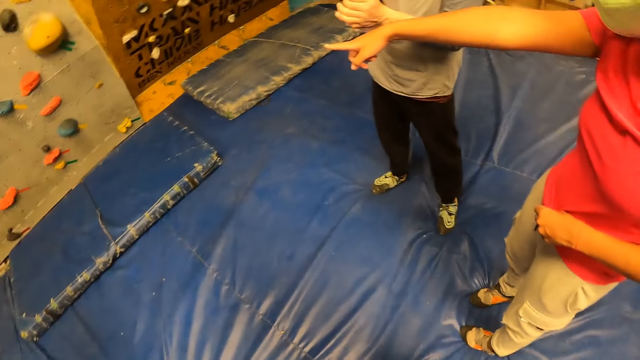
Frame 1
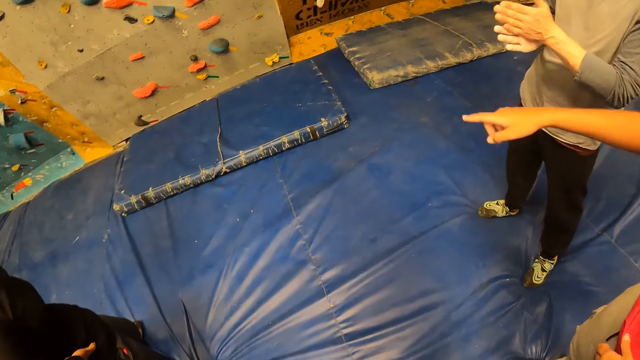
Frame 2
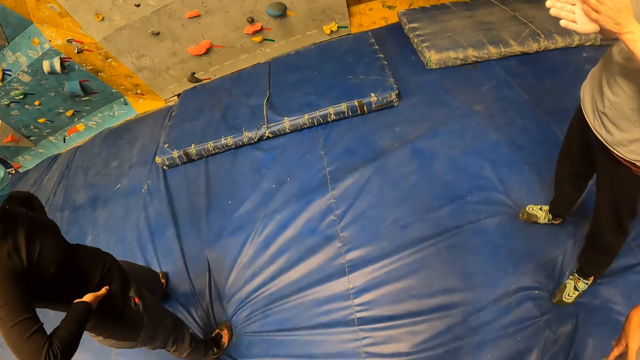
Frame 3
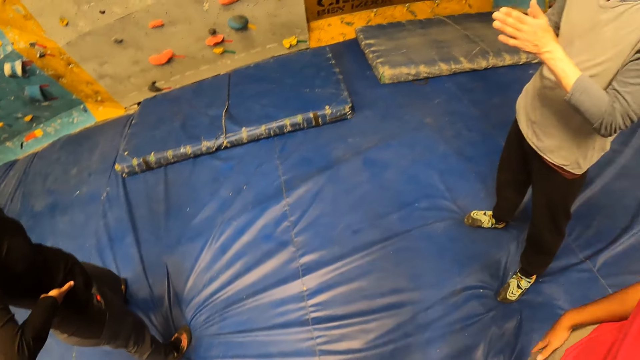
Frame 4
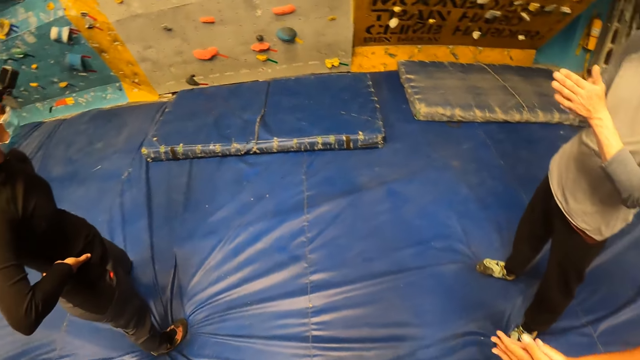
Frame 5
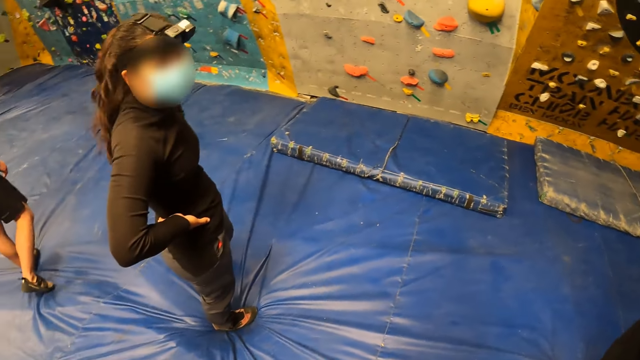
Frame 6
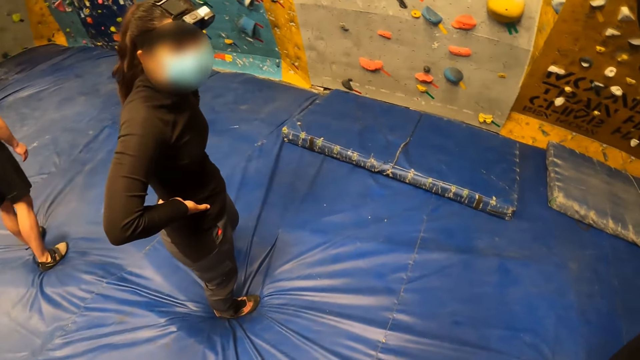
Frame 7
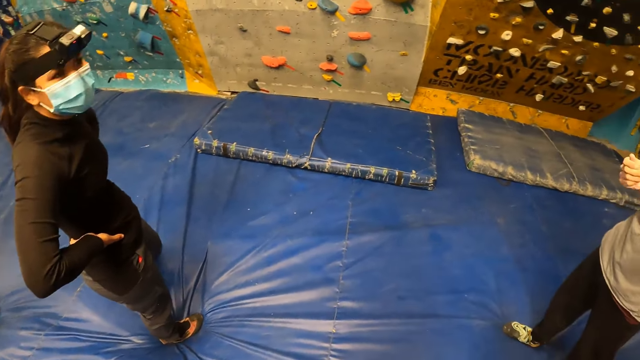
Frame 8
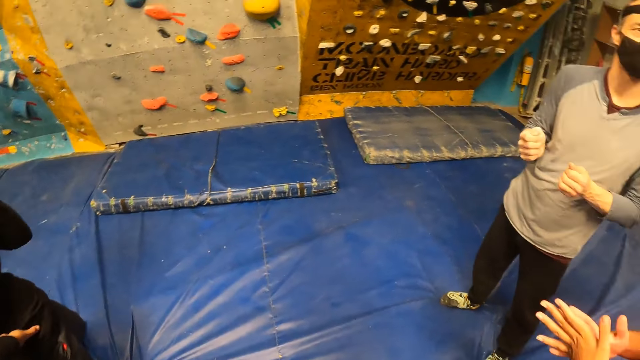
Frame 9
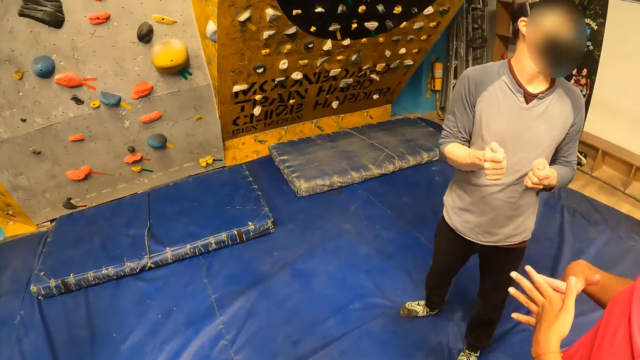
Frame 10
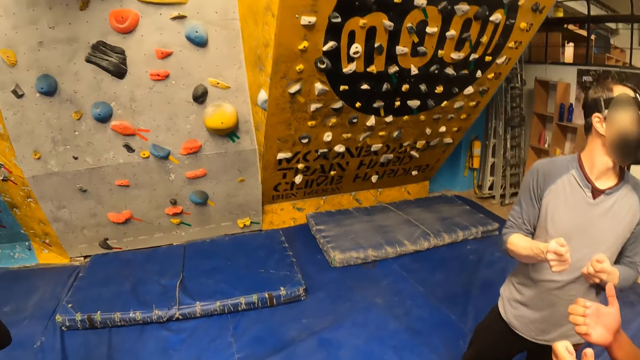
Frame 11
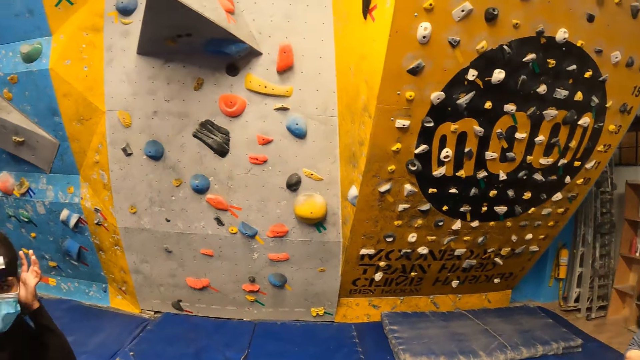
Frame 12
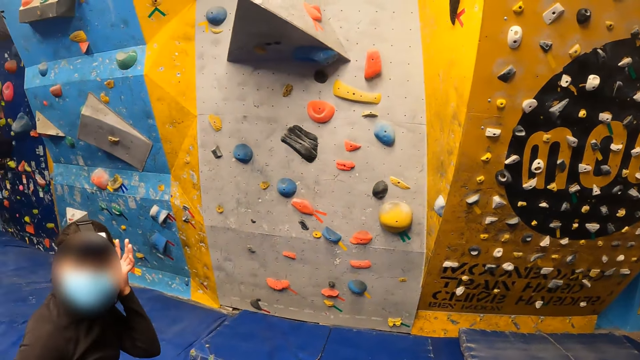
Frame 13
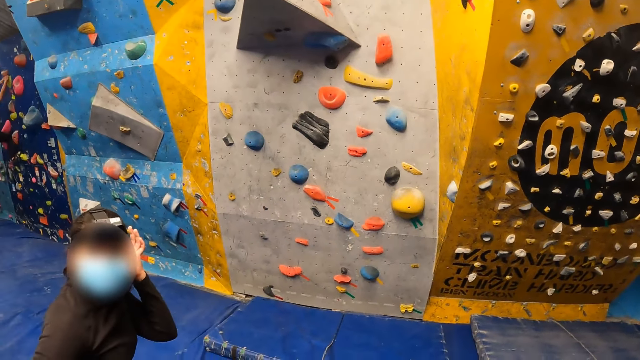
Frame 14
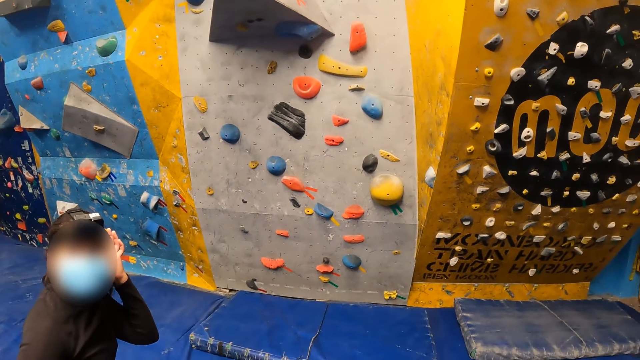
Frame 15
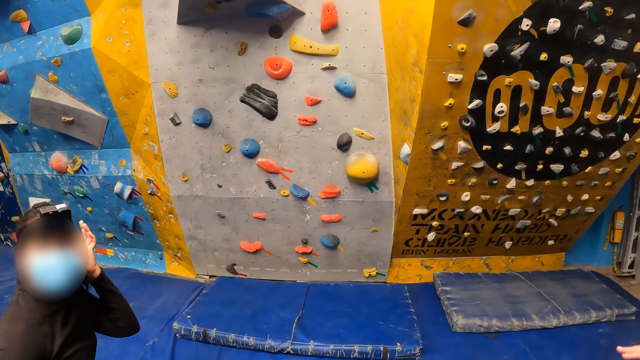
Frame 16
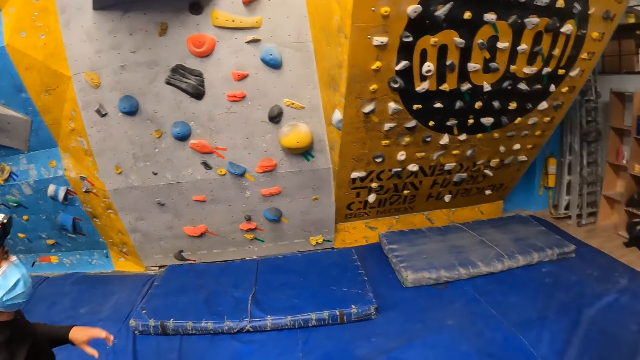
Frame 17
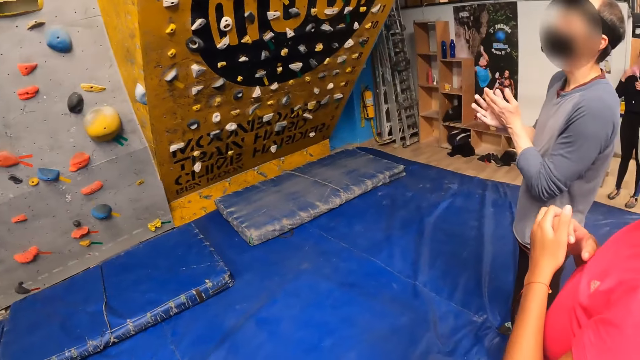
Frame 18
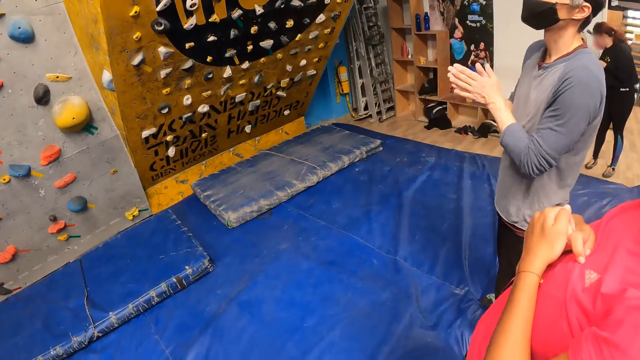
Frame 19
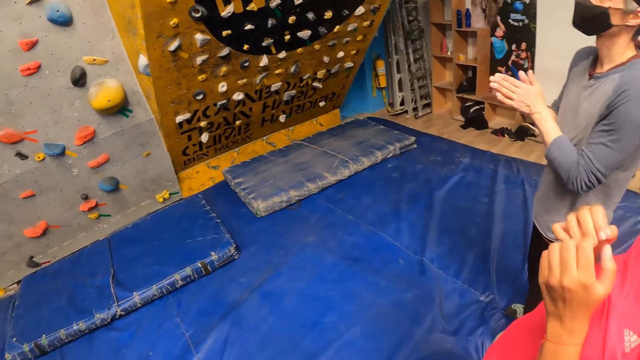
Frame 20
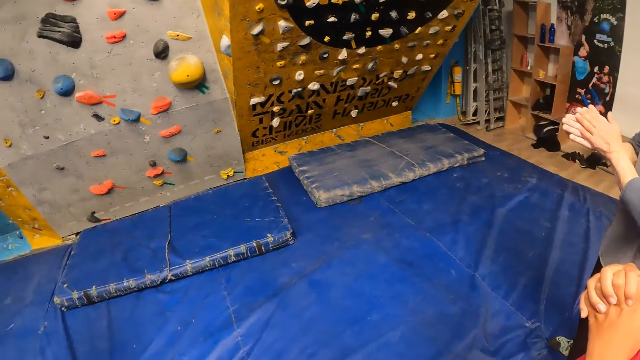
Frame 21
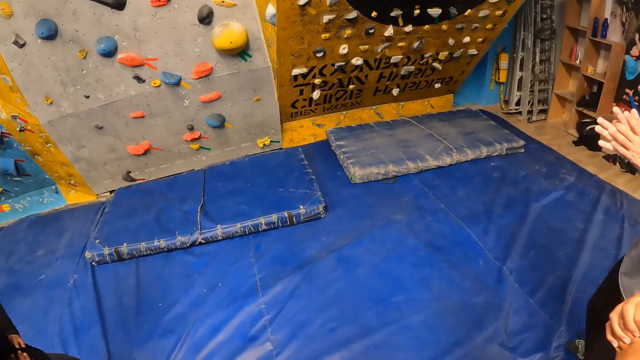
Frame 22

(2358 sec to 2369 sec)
The camera wearer converses with a woman, another woman and a man. They look around the rock wall. The first woman scratches her head. The camera wearer converses with the first woman, the other woman and the man.

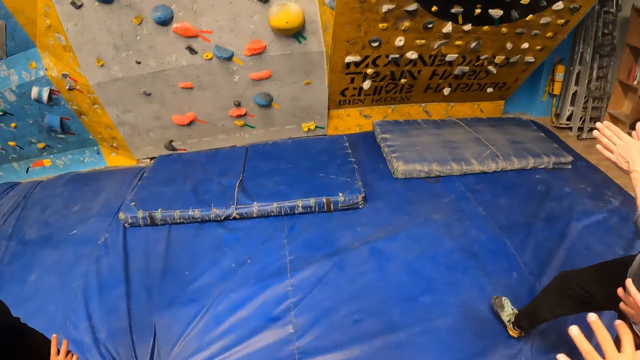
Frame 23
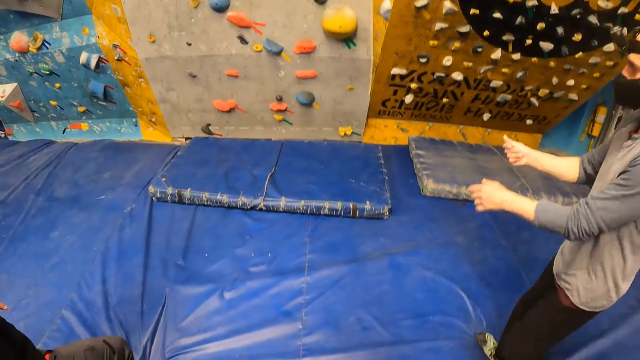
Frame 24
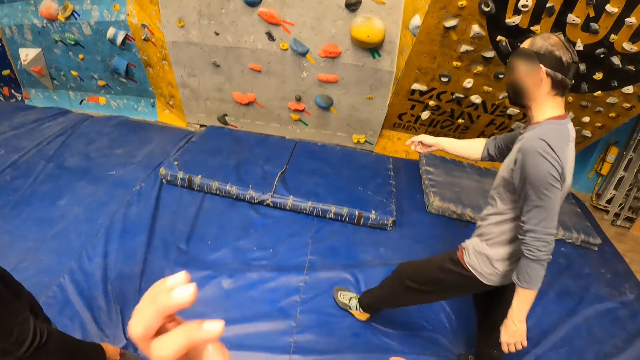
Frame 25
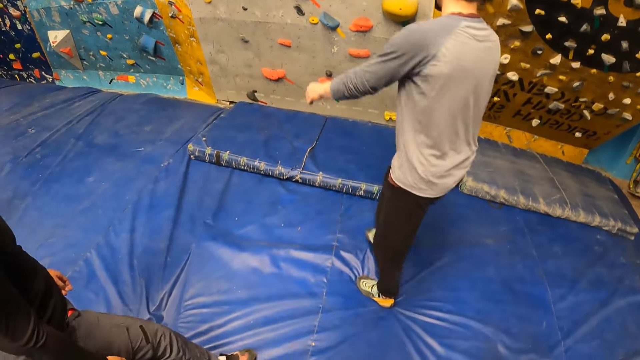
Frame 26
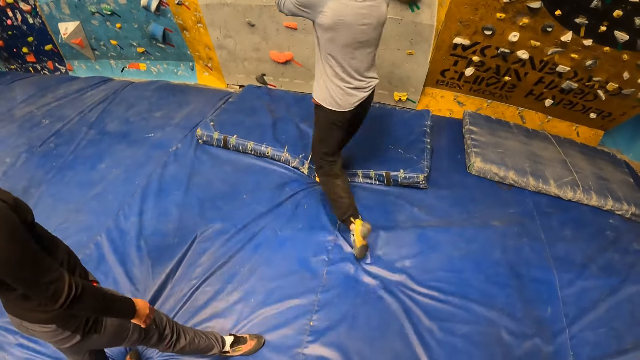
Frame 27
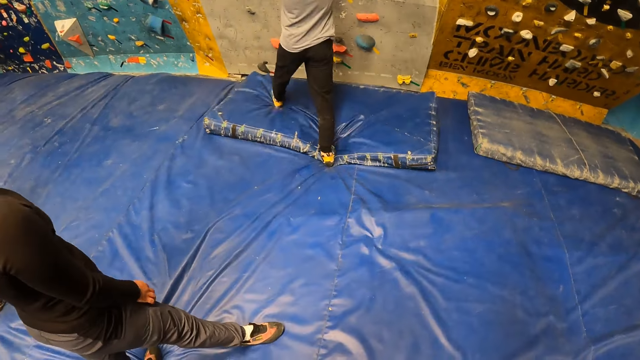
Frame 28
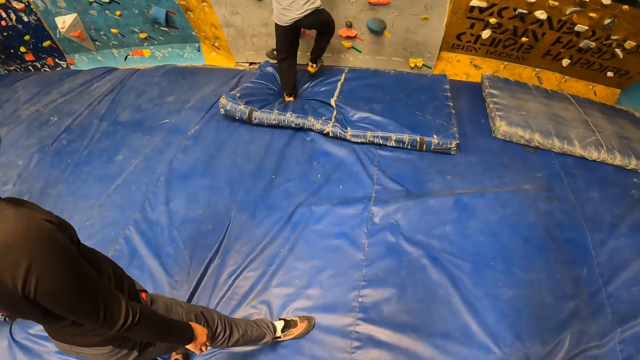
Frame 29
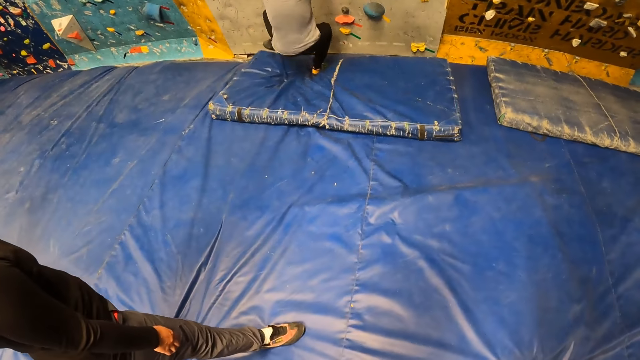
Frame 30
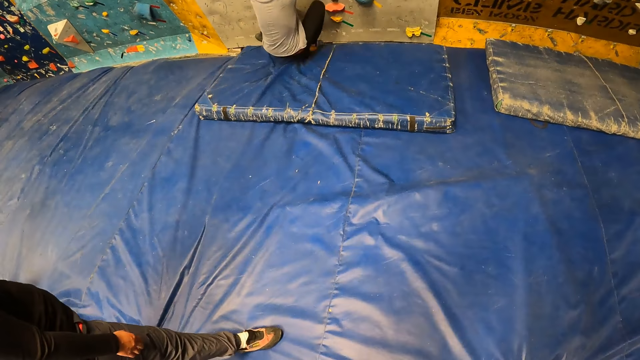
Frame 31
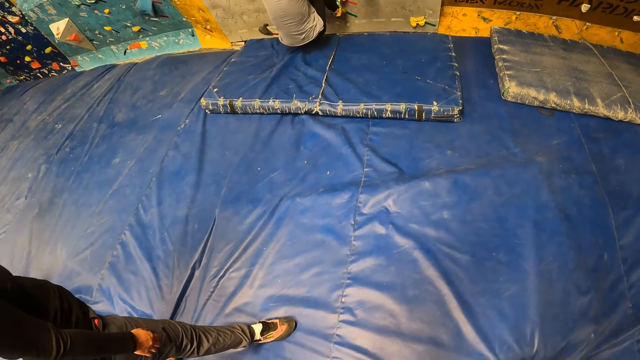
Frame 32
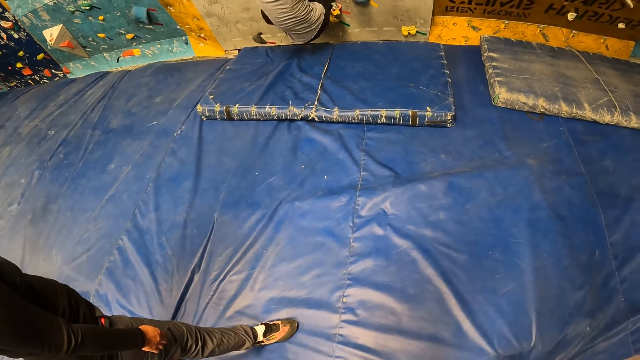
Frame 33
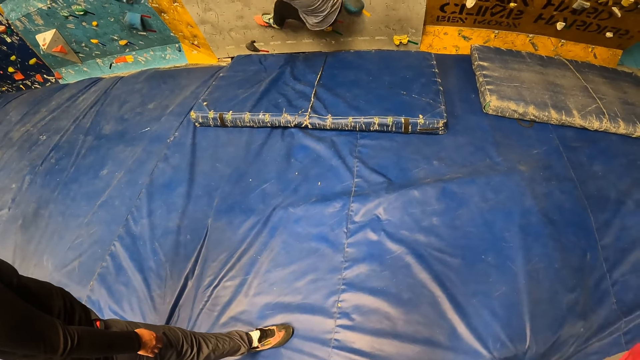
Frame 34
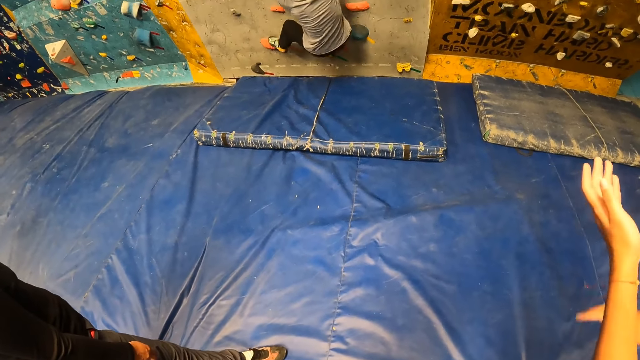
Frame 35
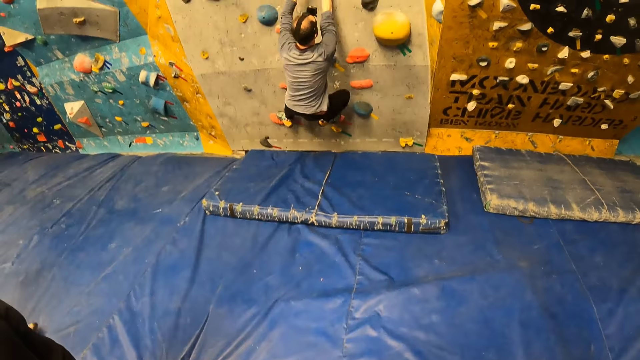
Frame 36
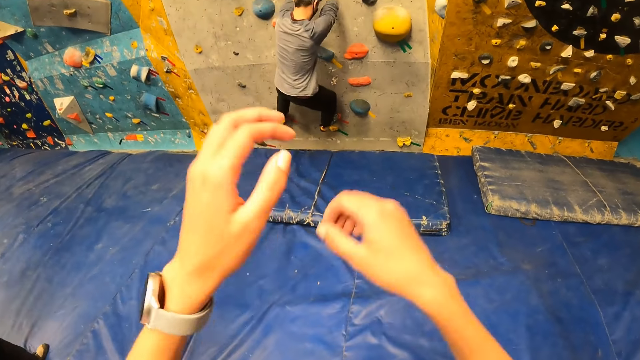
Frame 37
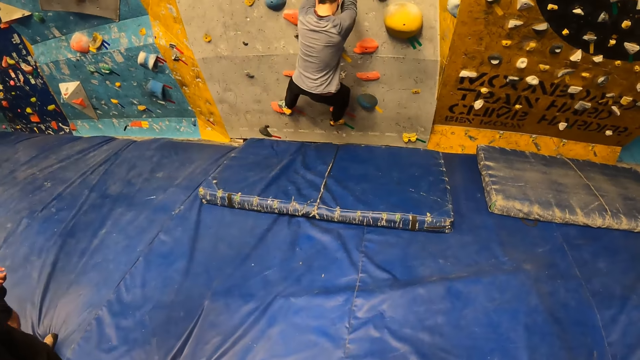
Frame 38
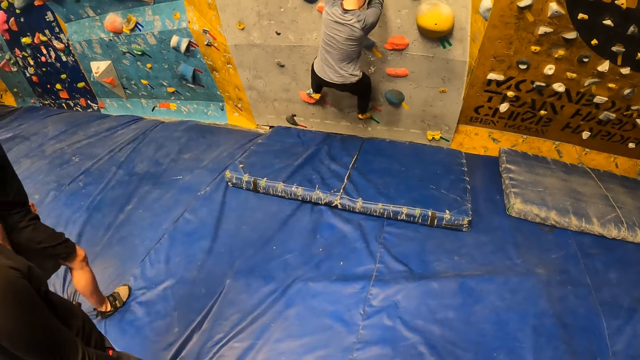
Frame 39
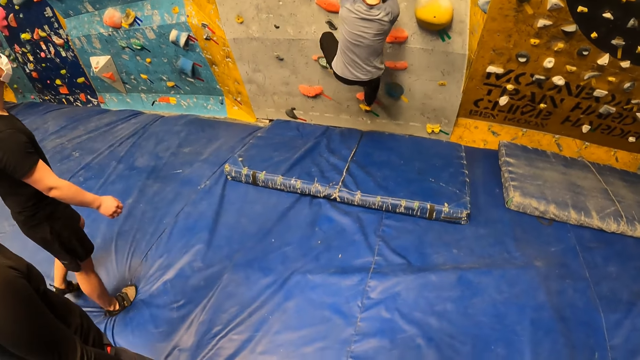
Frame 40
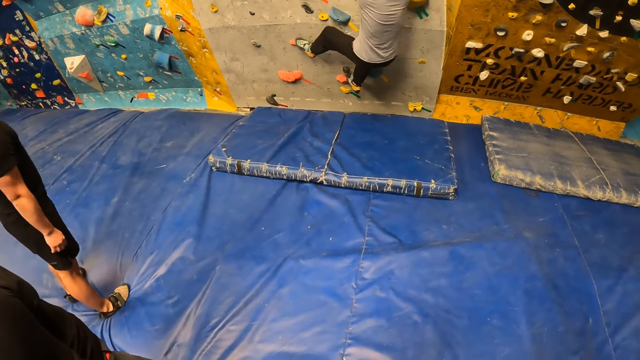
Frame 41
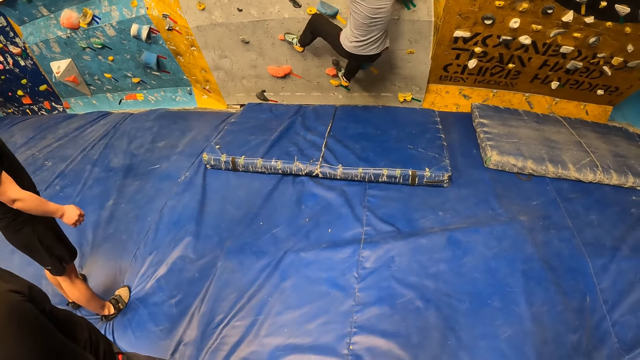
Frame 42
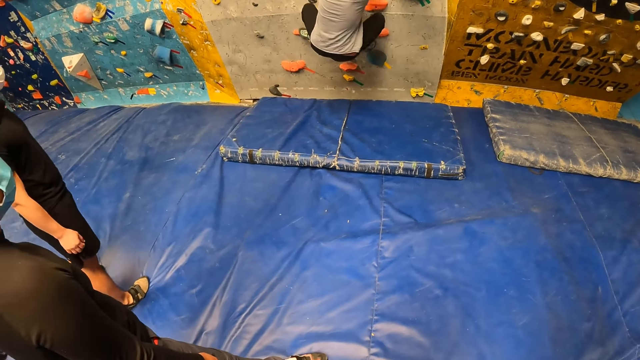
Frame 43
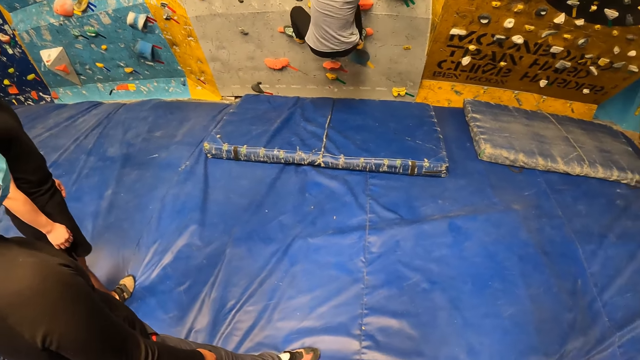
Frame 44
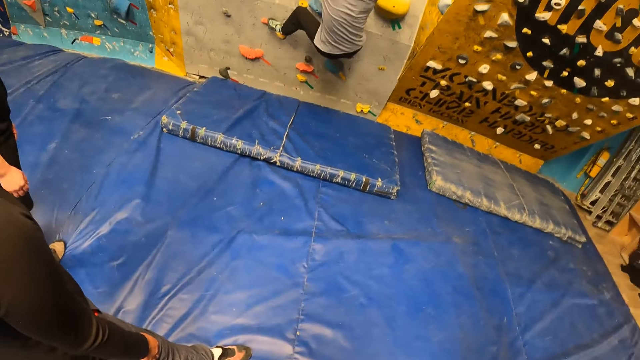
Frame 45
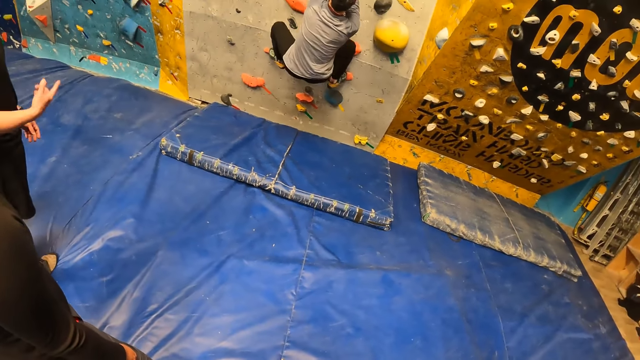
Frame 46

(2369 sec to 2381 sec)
A man walks around the indoor playground. He climbs the rock wall with both hands. The camera wearer looks around the rock wall with a woman and another woman. The first man climbs the rock wall. Another man looks around the rock wall. The first man climbs the rock wall.
